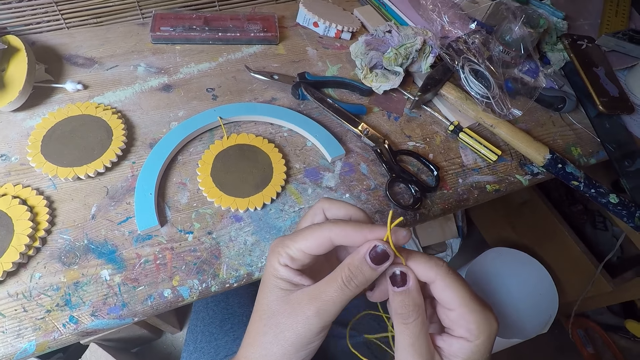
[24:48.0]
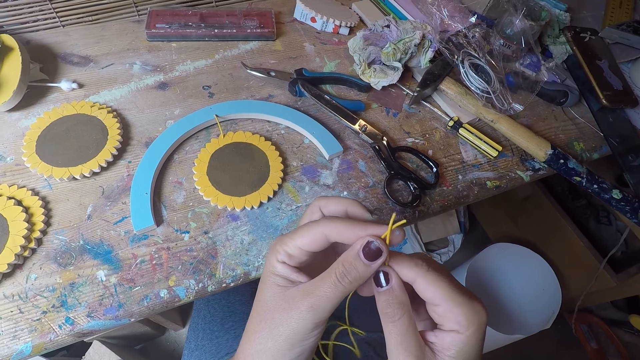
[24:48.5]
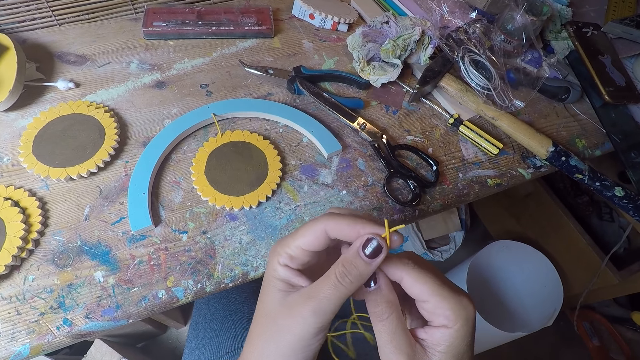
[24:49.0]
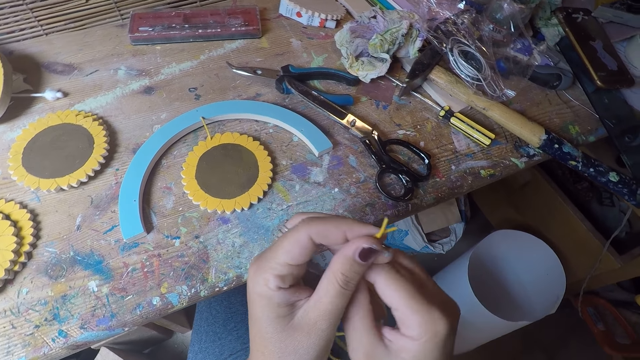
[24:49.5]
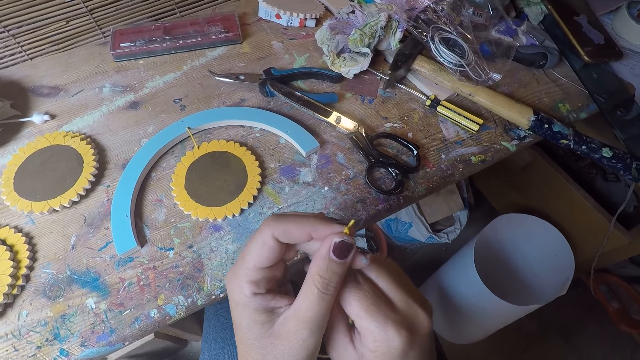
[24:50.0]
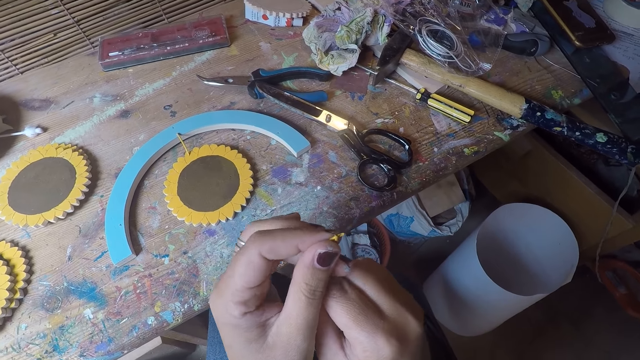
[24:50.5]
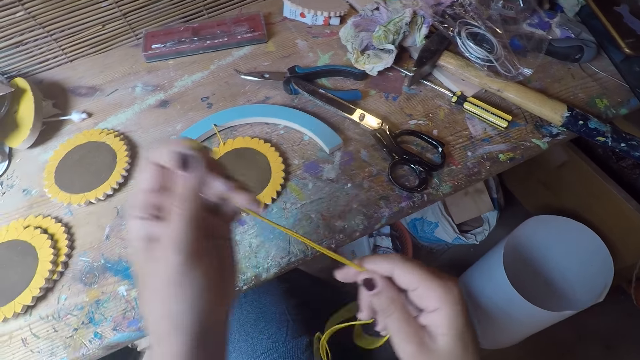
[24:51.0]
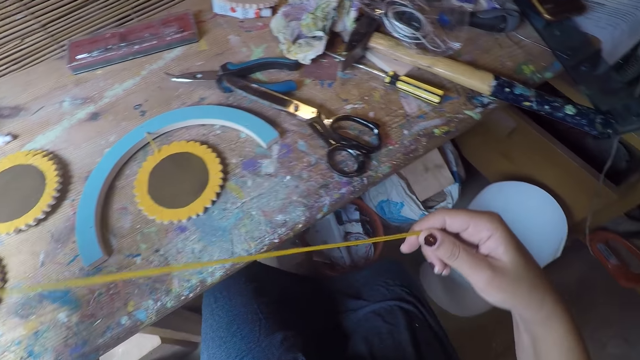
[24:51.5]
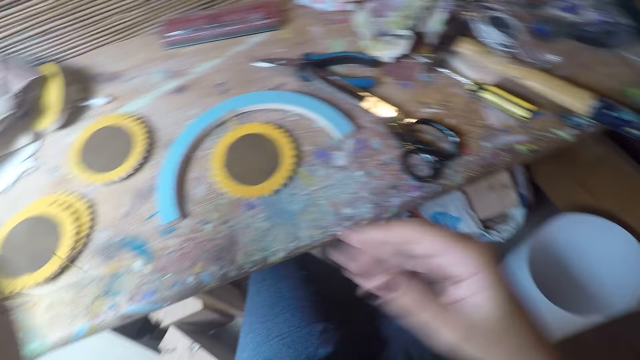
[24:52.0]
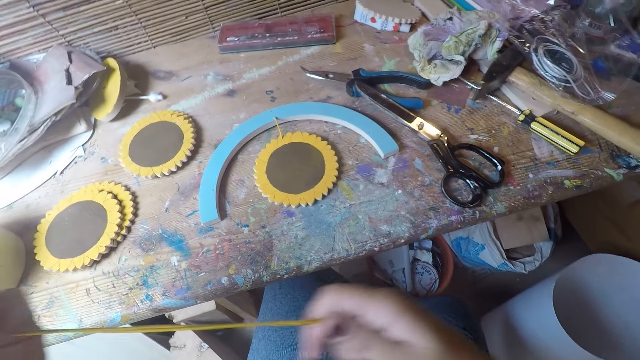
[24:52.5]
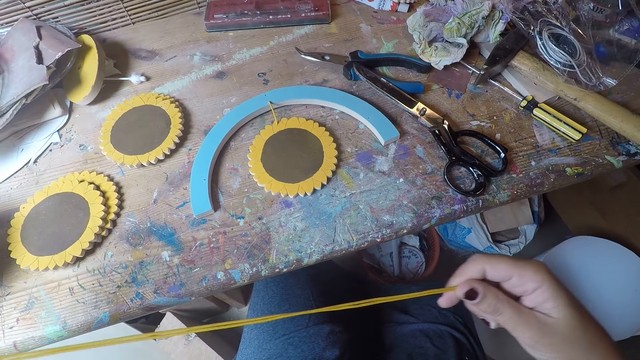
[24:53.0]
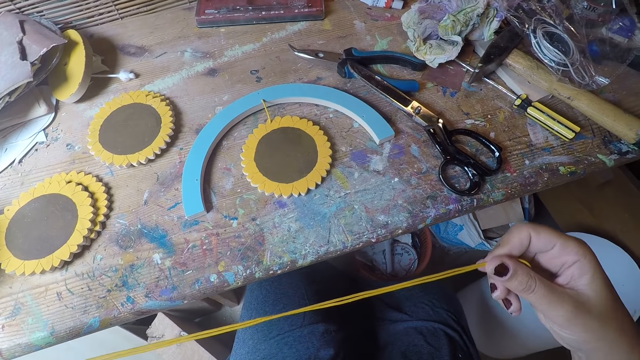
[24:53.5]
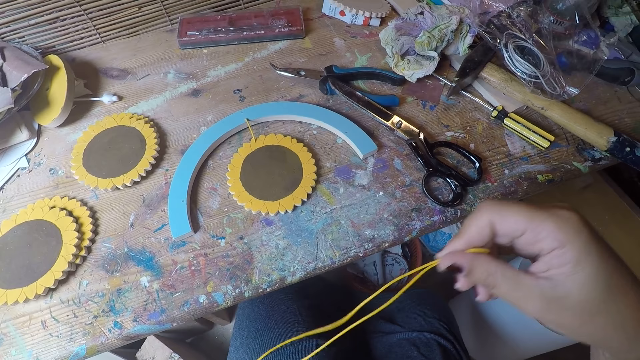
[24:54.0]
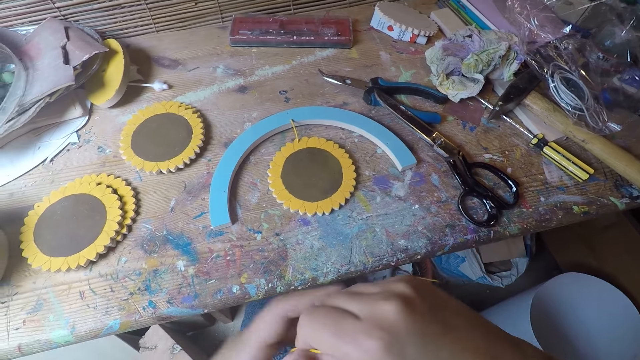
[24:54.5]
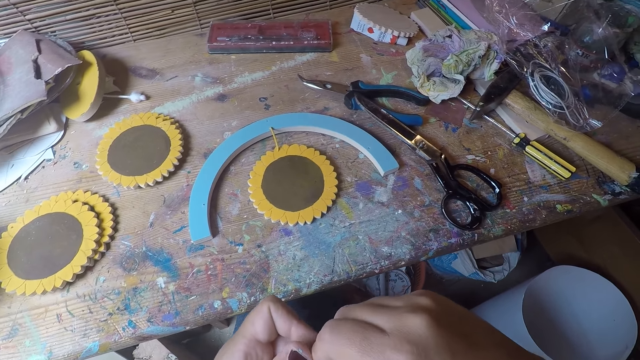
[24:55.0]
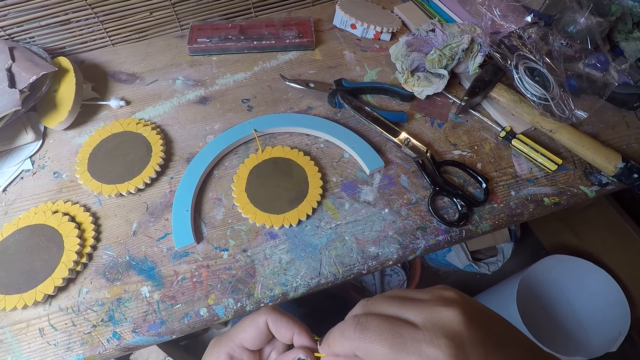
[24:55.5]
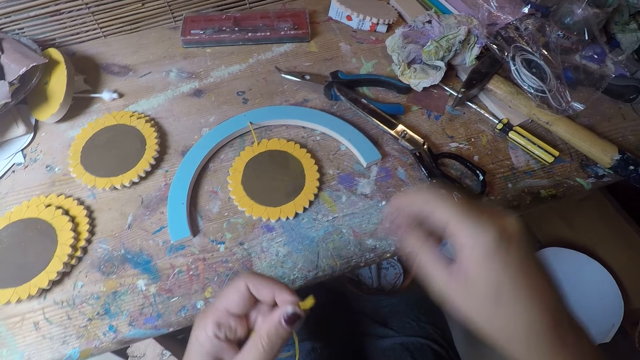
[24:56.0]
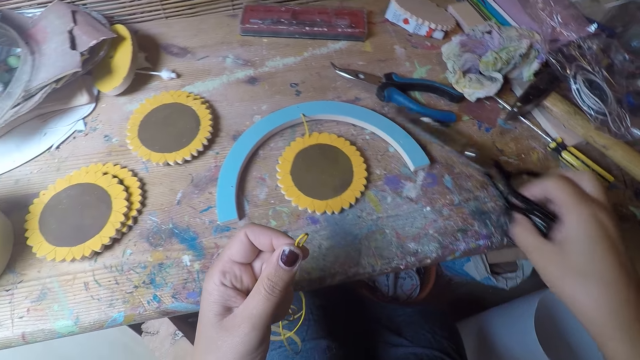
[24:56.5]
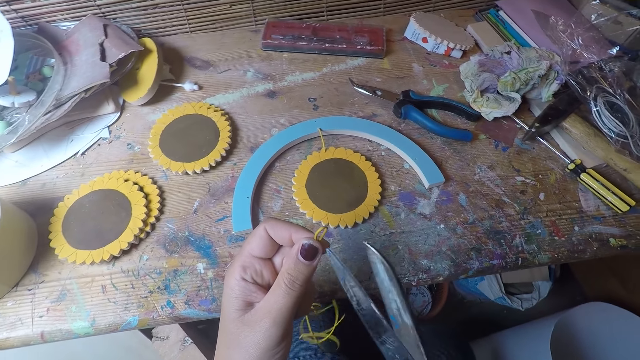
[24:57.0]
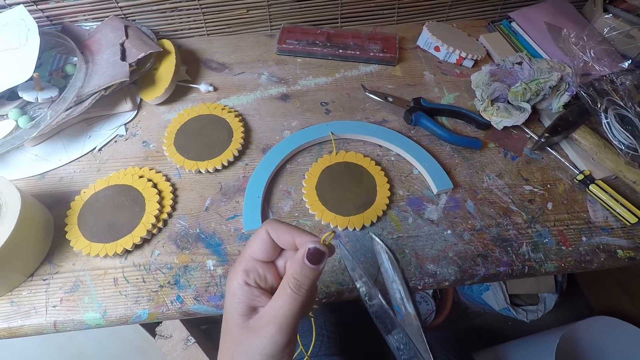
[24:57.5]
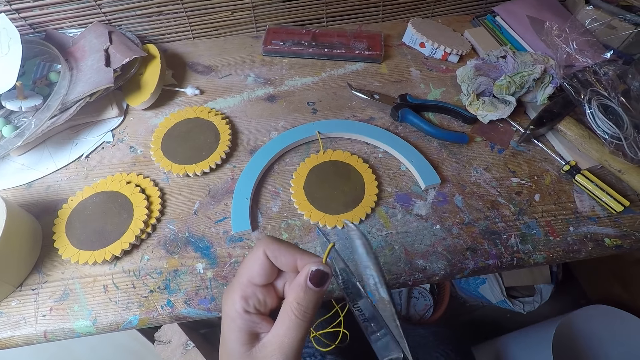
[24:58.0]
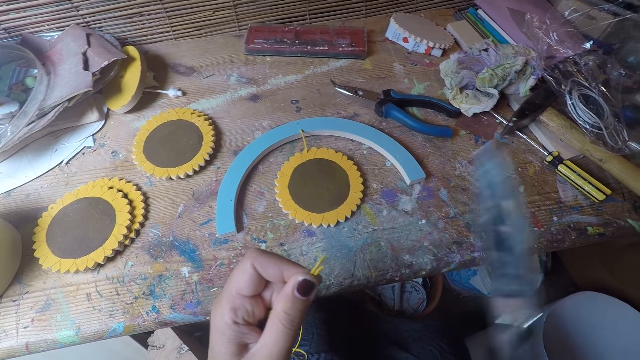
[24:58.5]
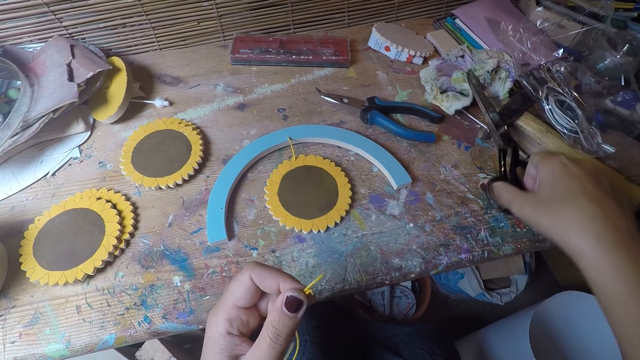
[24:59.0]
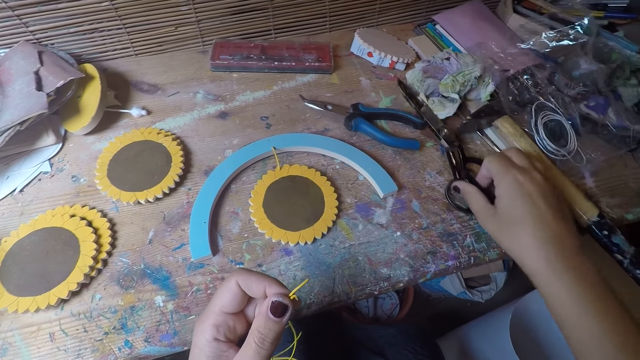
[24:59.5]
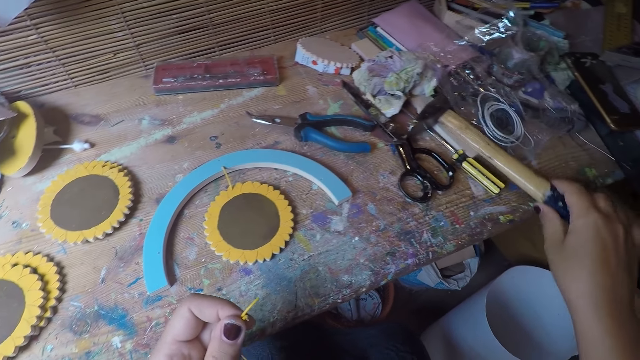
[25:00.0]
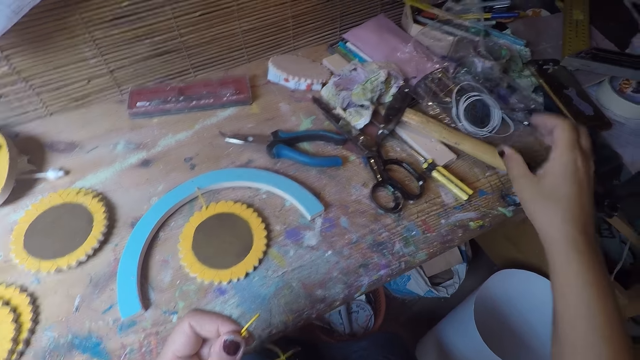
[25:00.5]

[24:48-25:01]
The camera wearer aligns the cable. She pulls the thread with both hands. She picks up the scissors from the table with her right hand. She cuts the thread with the scissors in her right hand. She drops the scissors in her right hand on the table. She shifts a hammer with her right hand.

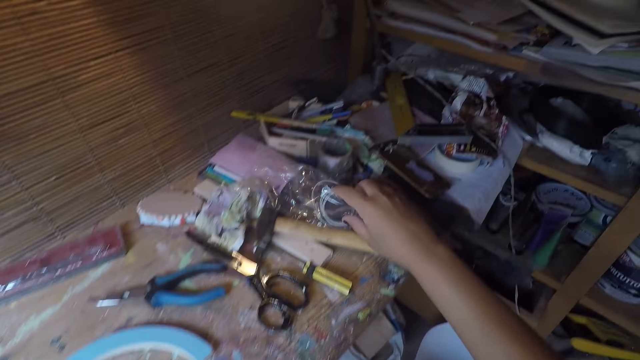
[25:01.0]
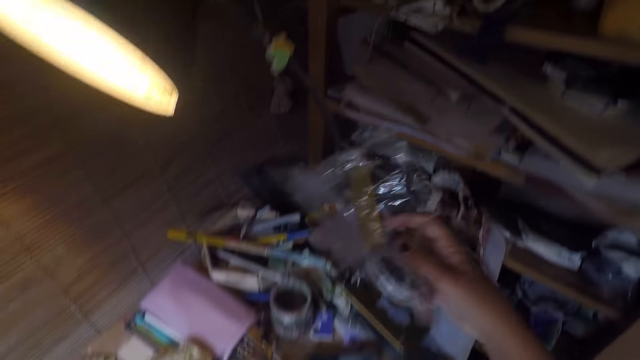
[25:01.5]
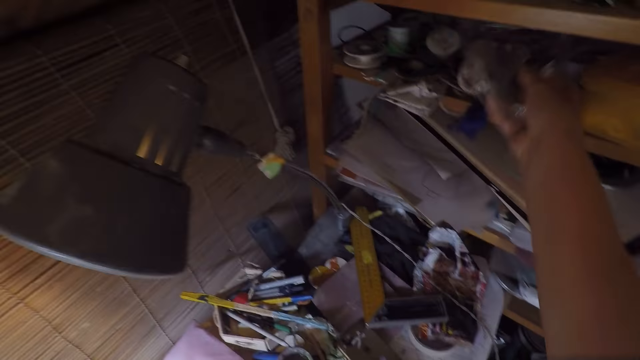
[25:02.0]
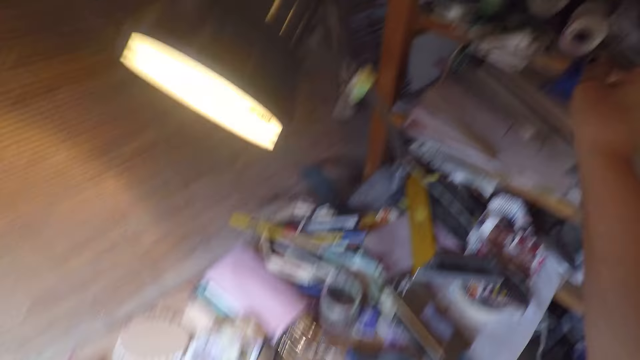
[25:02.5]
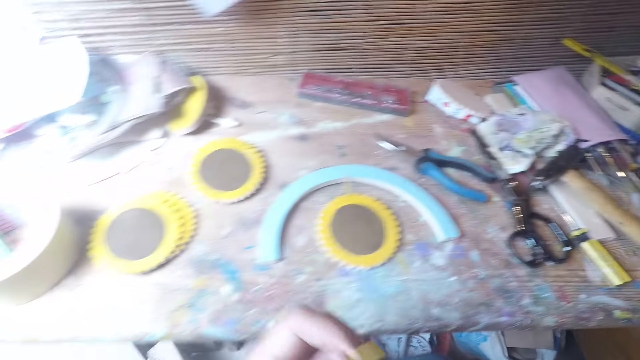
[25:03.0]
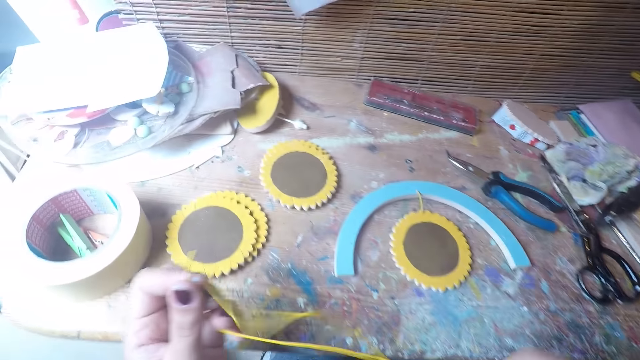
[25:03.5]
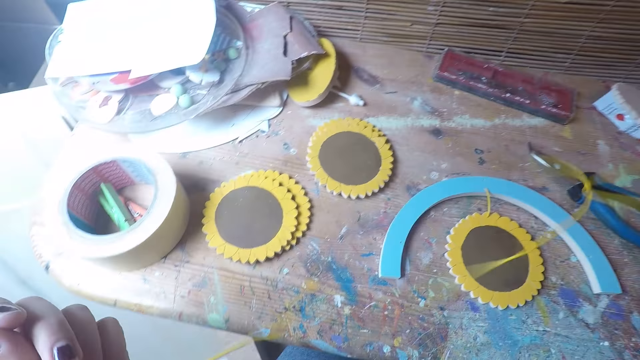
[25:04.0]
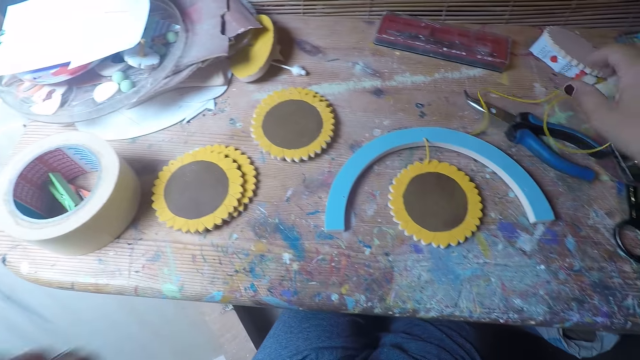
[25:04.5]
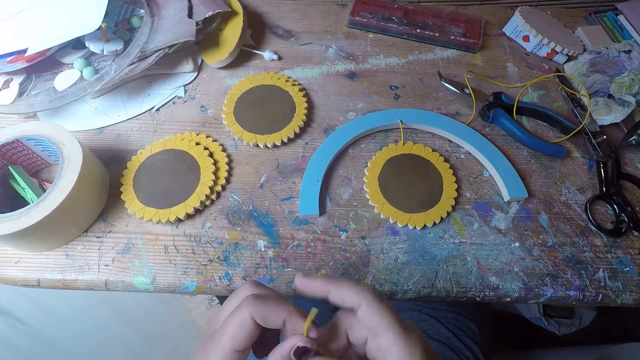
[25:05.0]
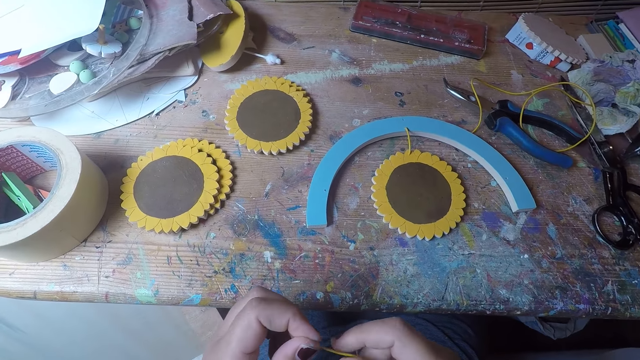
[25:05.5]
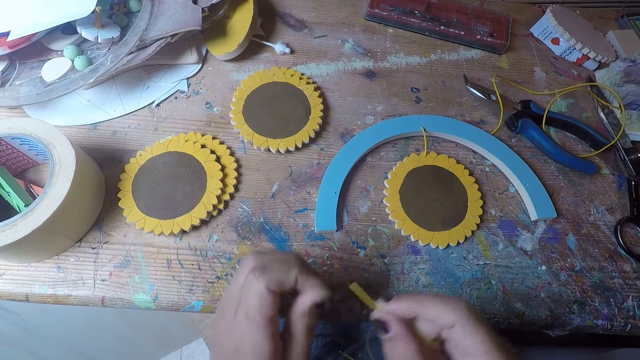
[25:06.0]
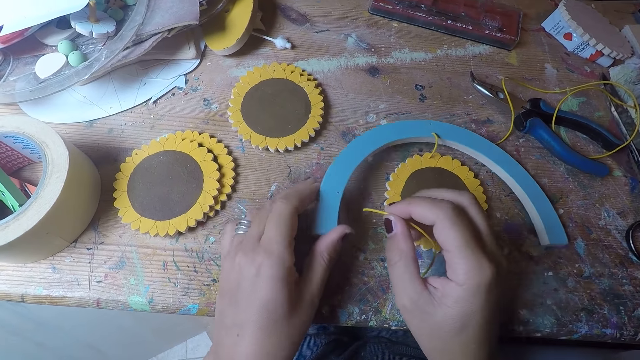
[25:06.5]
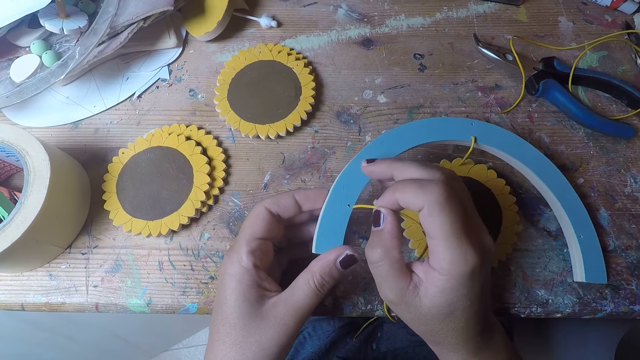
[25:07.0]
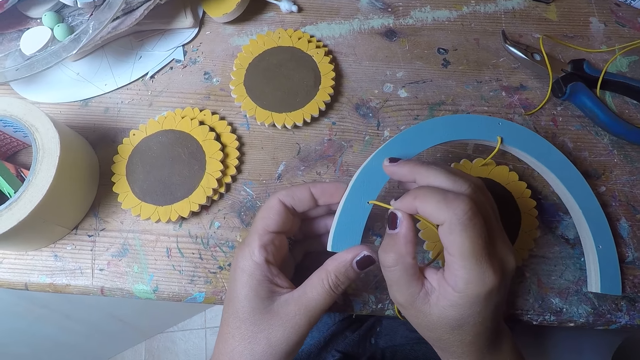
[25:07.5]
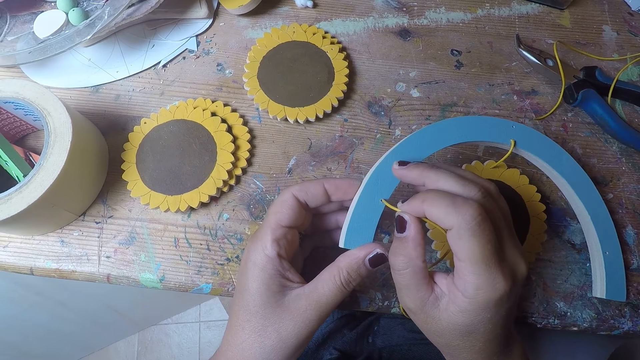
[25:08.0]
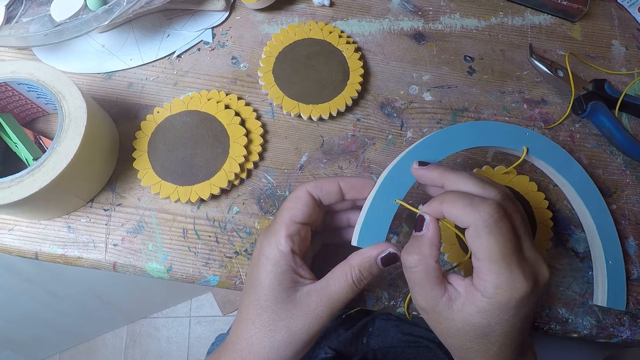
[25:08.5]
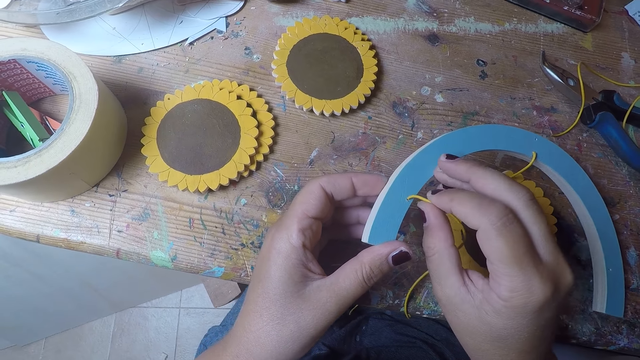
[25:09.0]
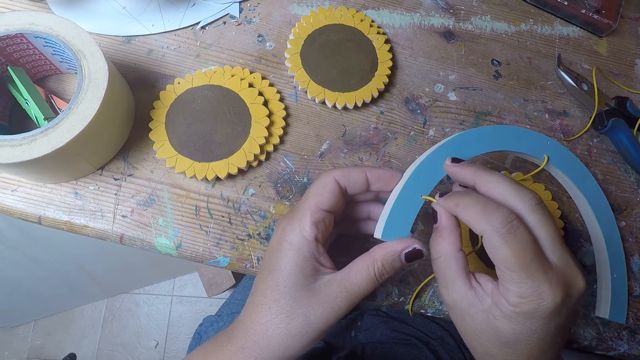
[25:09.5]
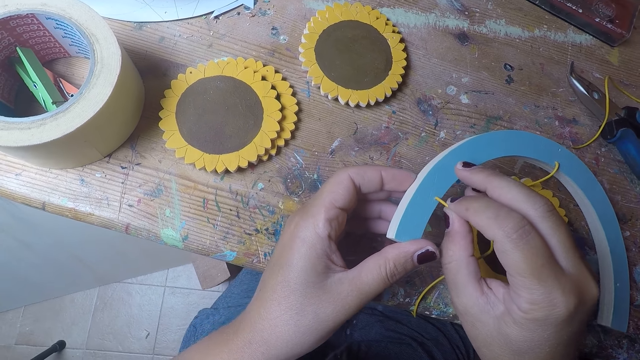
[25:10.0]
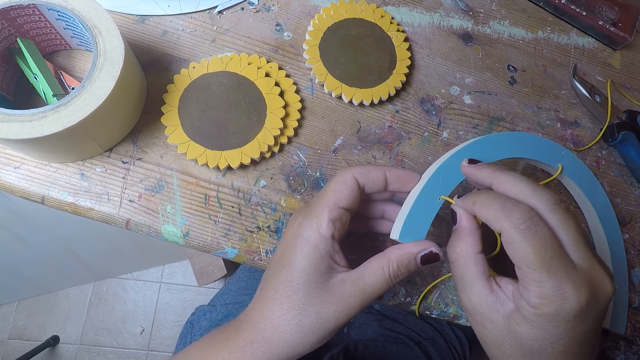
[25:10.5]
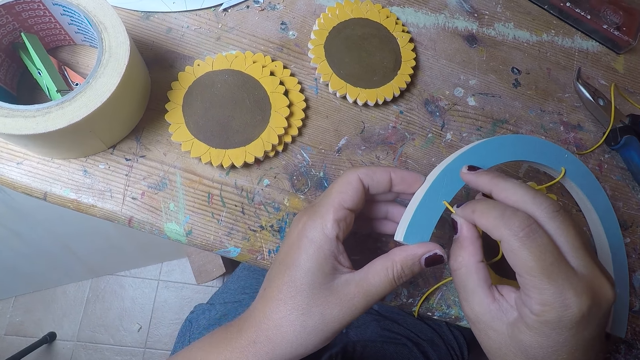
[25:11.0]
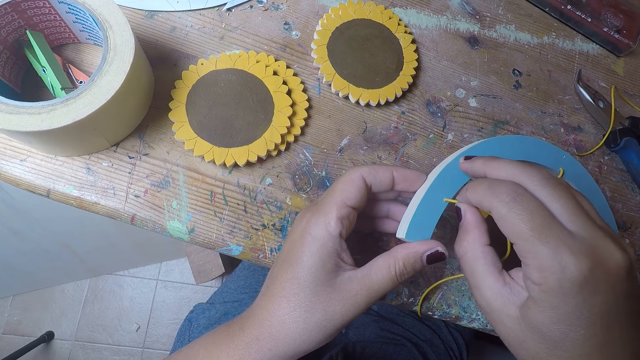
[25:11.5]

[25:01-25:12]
The camera wearer picks up the nylon with her right hand. She drops the nylon in her right hand in the shelf. She drops the thread in her right hand on the table. She inserts the thread in a table coaster arc with her right hand.
